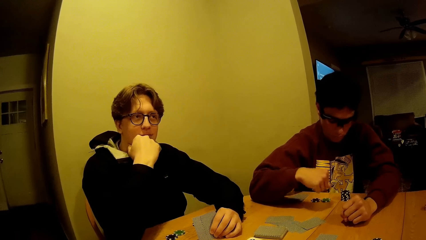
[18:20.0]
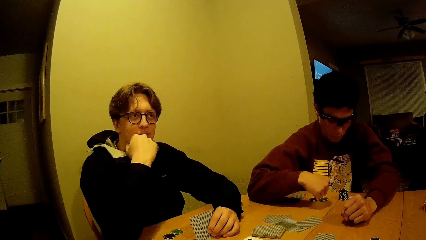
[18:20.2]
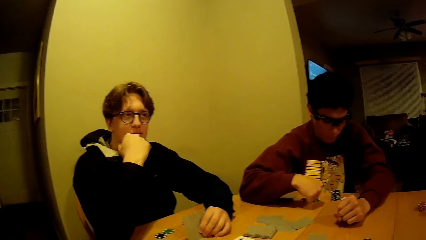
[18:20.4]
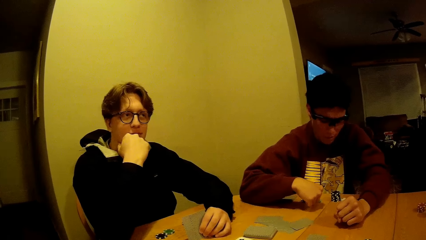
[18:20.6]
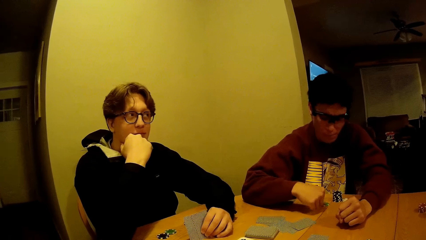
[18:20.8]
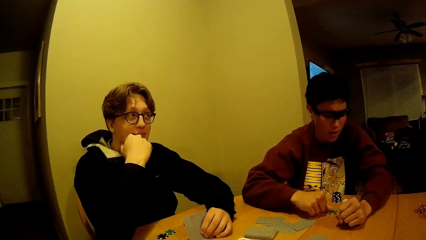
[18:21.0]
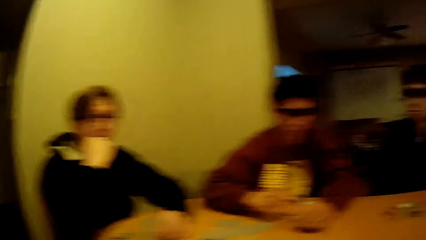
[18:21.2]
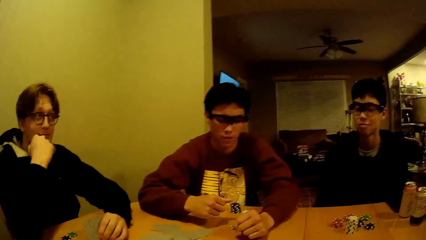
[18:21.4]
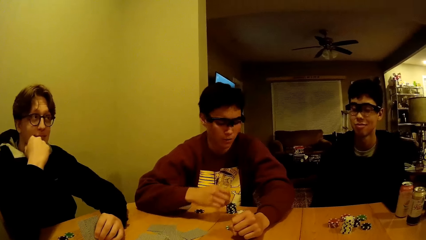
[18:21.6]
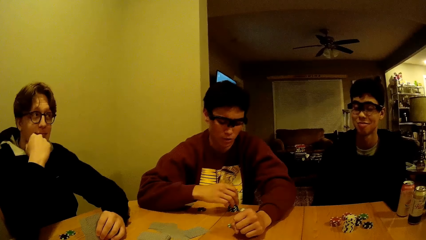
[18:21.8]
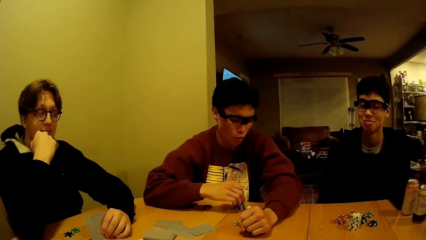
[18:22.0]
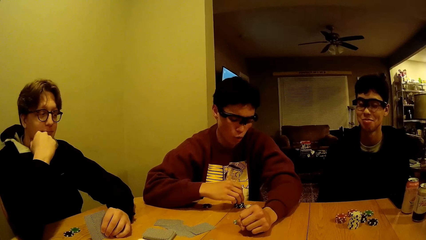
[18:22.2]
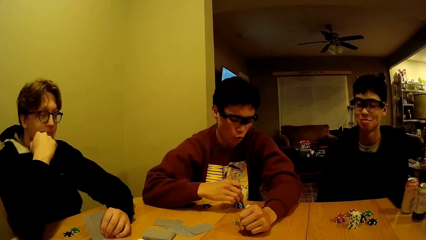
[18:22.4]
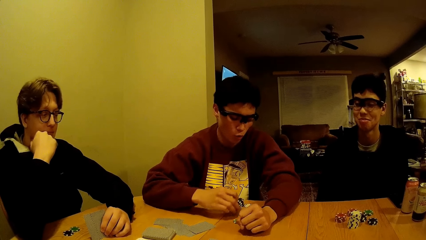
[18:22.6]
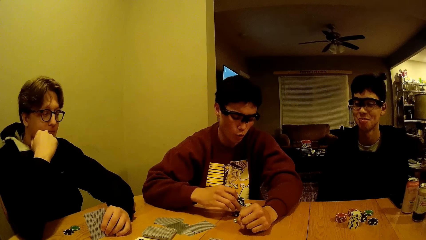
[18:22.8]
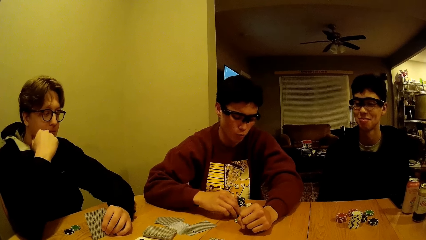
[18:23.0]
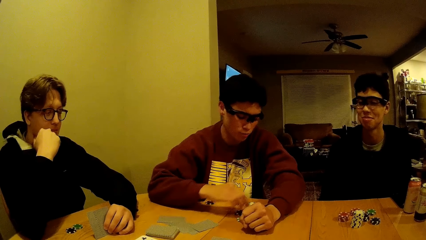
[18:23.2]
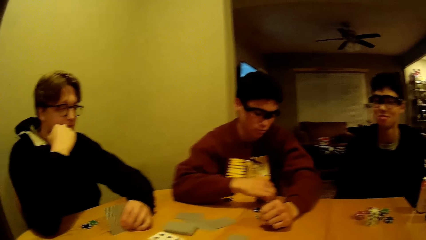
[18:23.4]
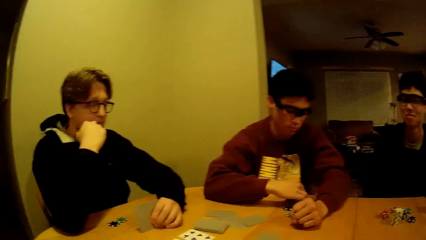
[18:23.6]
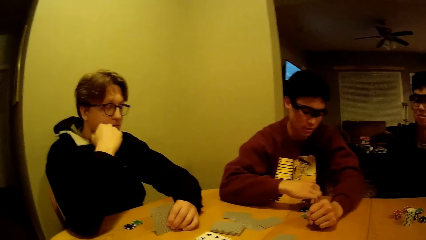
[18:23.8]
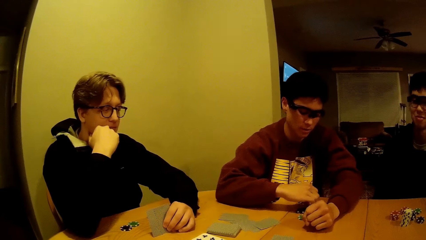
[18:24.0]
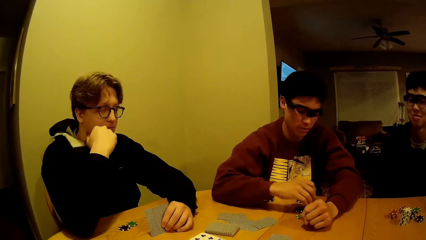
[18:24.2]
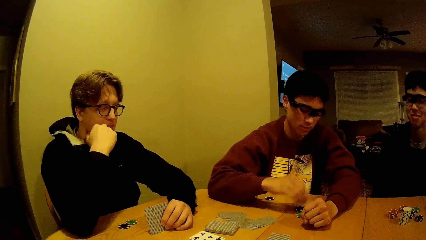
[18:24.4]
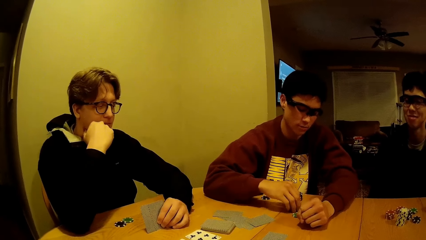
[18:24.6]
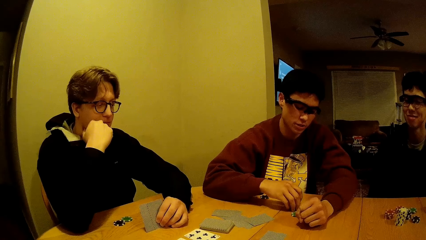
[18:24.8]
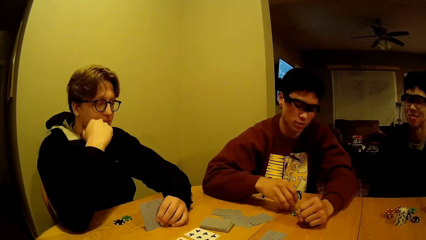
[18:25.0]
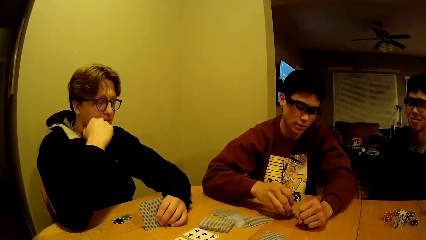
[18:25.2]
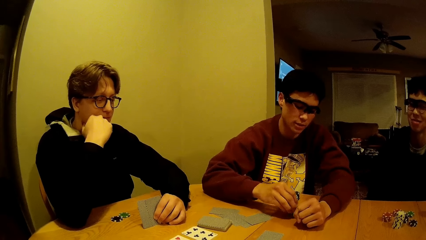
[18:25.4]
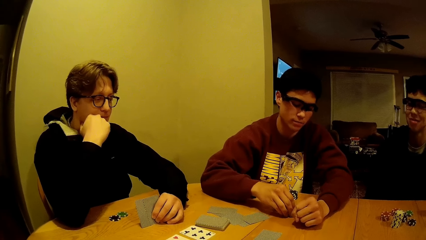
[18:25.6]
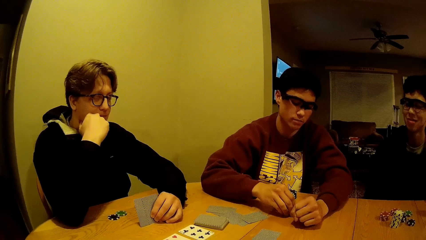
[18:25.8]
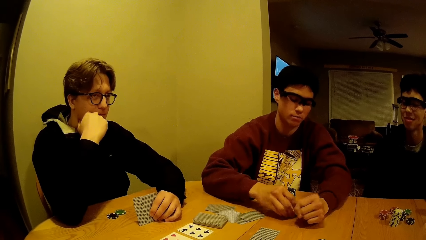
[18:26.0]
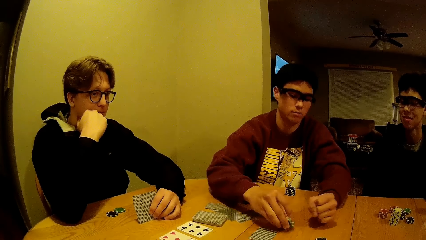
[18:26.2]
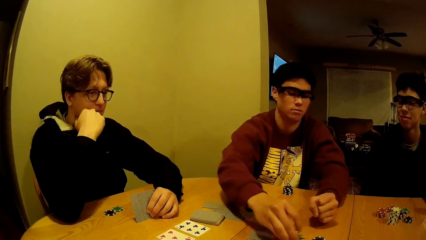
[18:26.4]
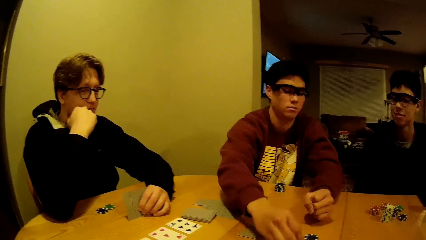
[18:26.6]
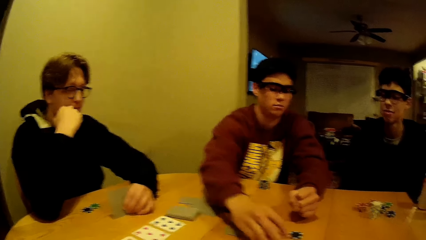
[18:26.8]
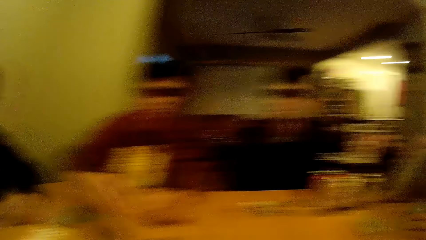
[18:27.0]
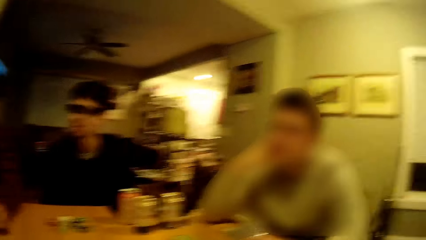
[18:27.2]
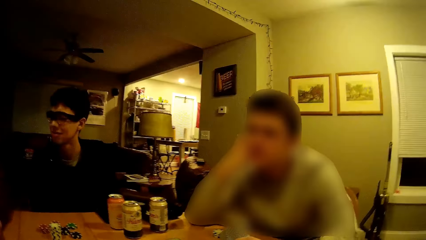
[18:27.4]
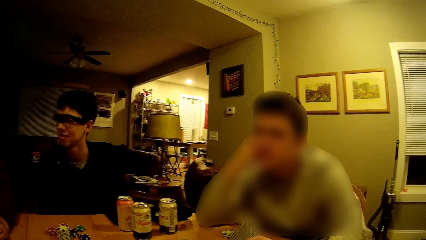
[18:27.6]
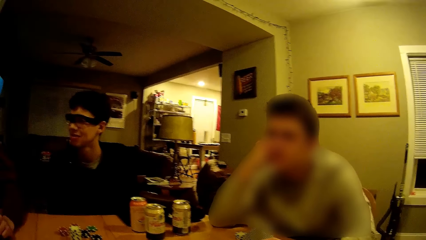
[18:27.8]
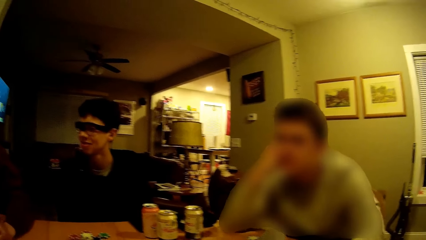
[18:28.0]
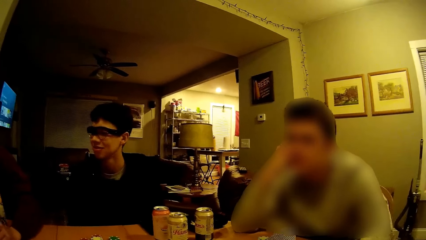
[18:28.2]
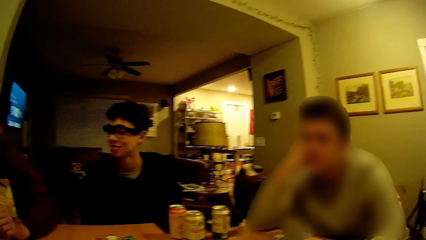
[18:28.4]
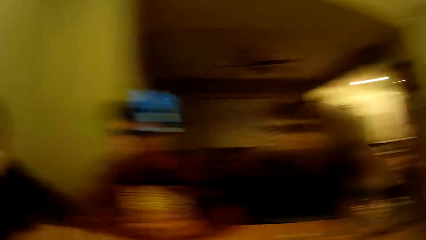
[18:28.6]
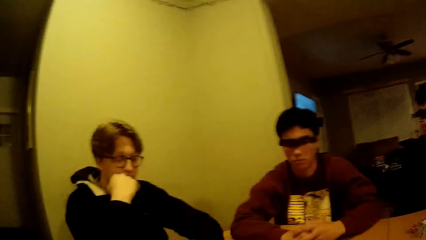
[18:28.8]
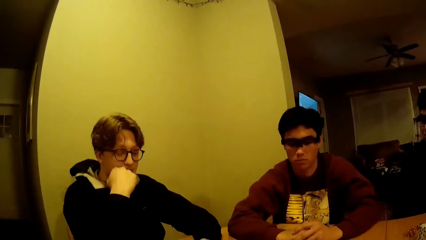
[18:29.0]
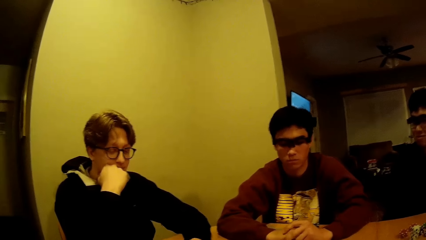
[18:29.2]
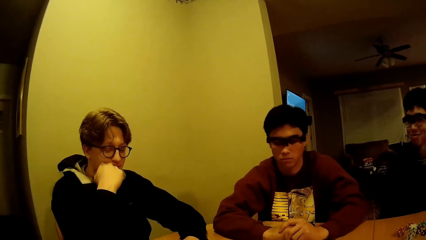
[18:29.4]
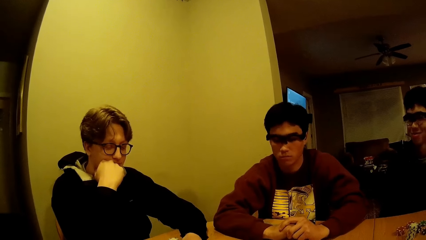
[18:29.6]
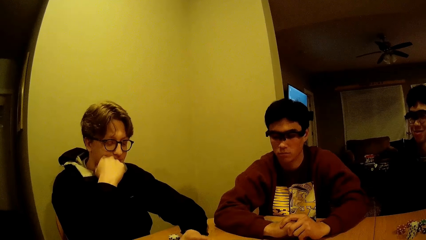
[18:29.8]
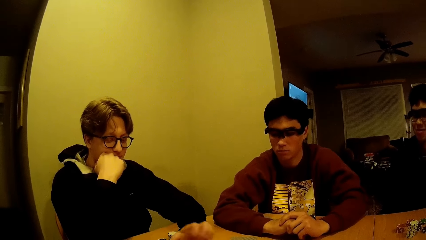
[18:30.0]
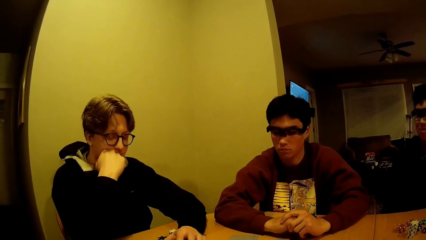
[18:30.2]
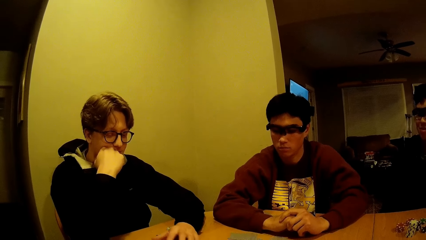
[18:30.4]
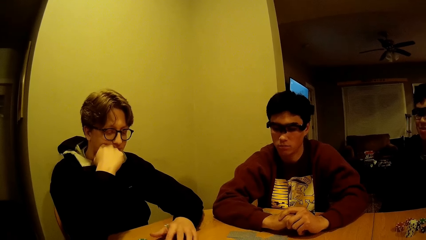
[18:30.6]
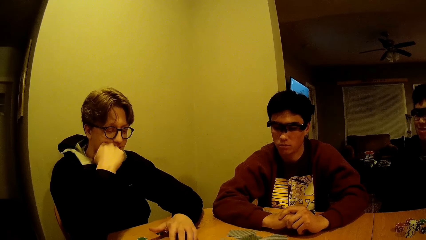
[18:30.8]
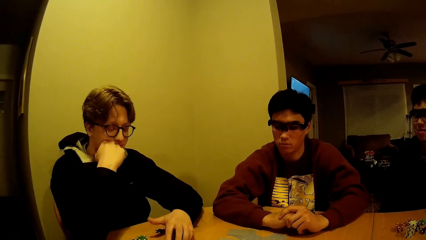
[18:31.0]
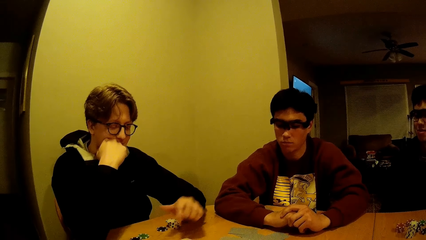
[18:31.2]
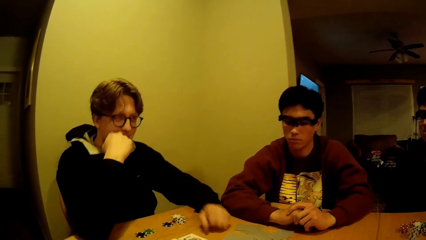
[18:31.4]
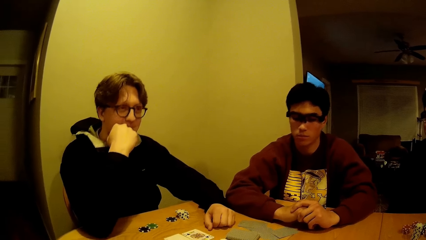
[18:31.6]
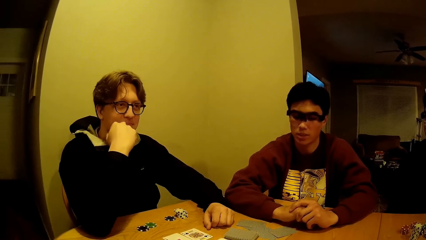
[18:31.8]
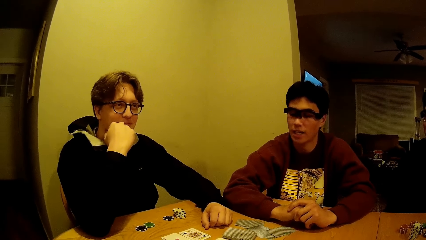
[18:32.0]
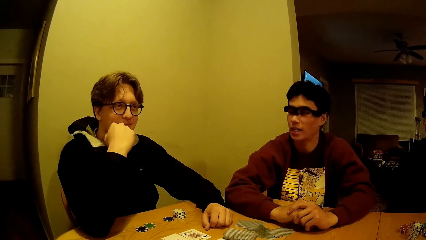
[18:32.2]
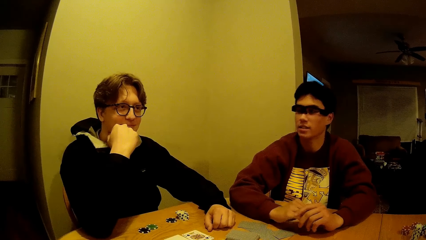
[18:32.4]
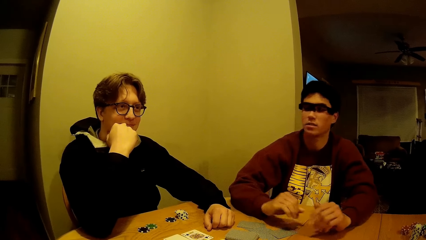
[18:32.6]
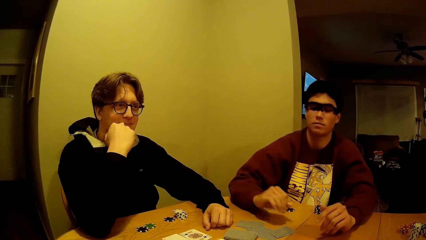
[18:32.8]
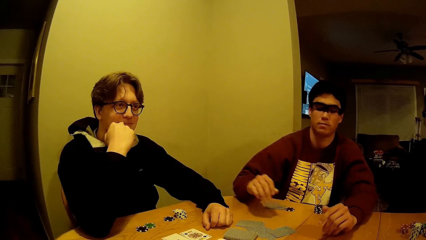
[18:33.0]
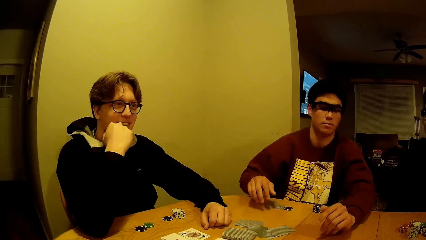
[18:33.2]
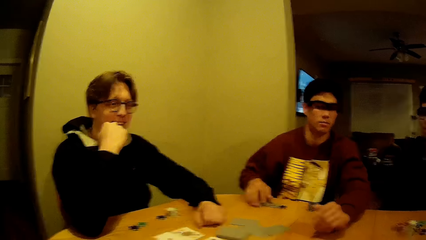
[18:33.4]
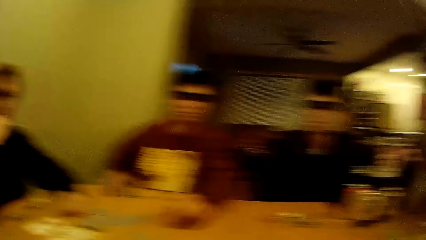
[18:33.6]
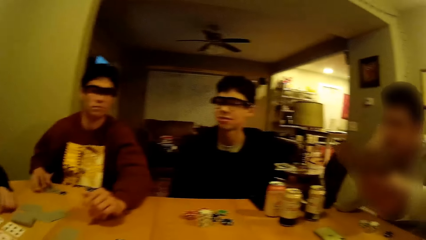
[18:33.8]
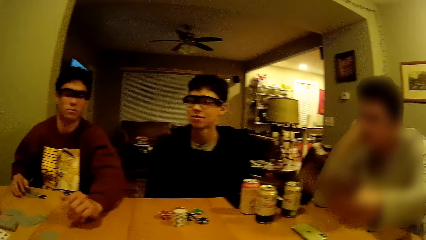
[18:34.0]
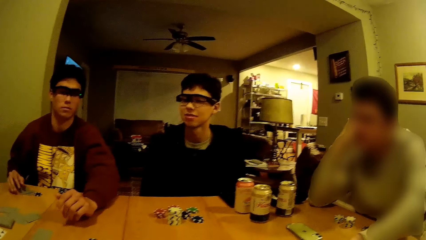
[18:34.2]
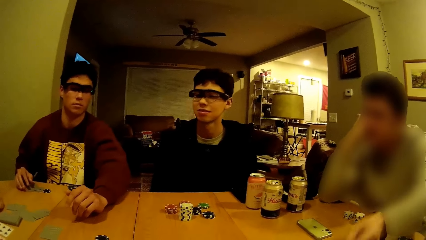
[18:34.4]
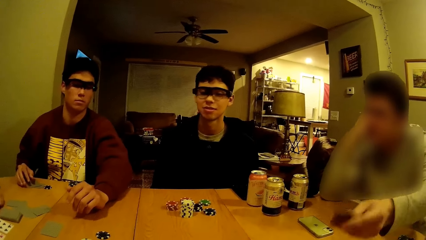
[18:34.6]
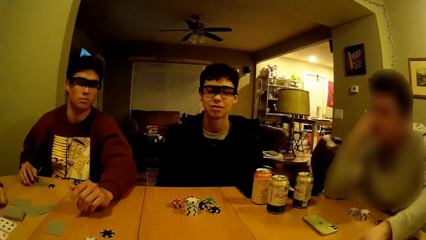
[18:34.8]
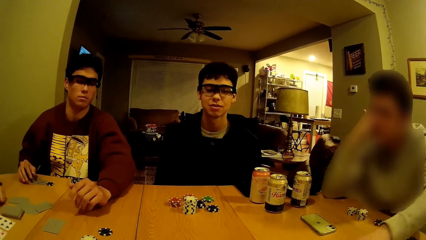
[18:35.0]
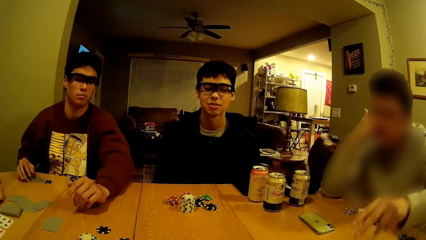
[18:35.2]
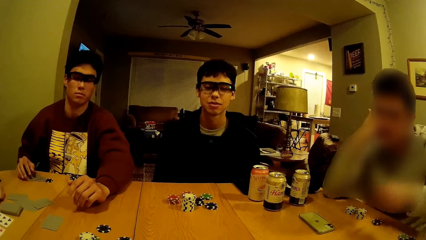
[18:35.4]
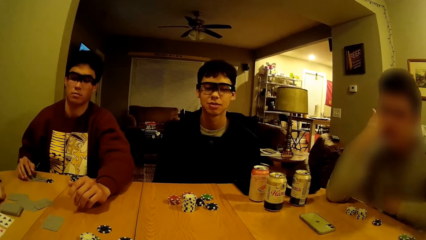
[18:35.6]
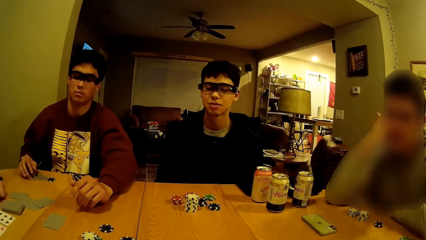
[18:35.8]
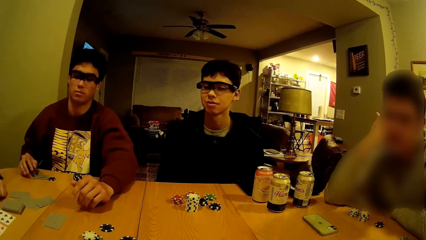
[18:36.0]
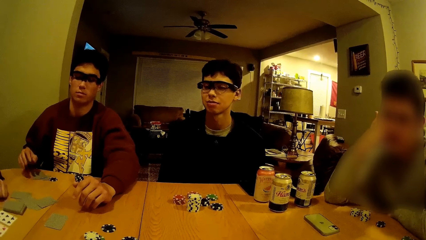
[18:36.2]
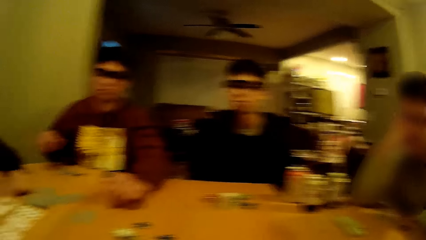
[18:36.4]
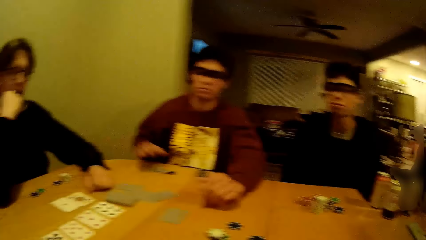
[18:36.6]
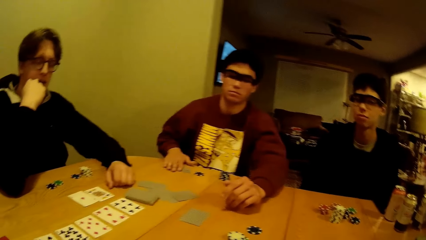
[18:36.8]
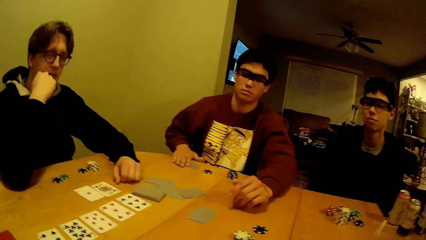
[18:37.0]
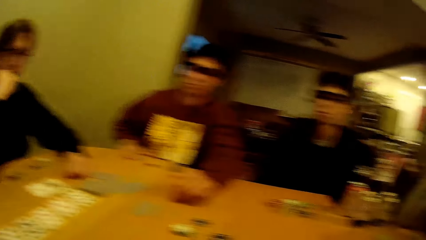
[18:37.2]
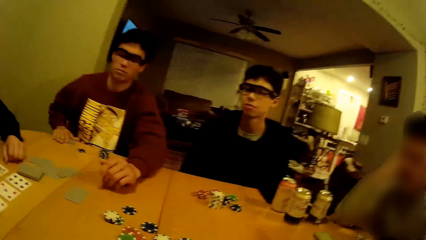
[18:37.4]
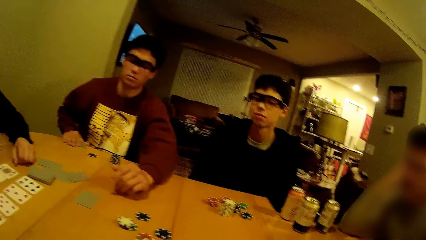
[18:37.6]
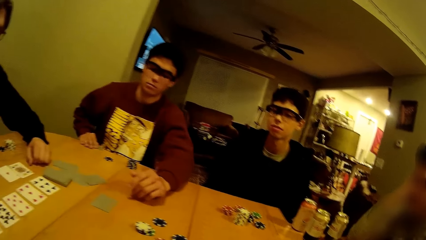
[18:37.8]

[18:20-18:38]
A man holds the poker dice. Another man piles up chips on the table with his right hand. The second man lifts the chips on the table with his right hand. The first man plays a blackjack game. The second man drops the chips on the table with his right hand. The camera wearer looks around the room. A third man hits the table with his left hand. The second man converses with the third man. A fourth man drops cards on the table with his left hand. A fifth man talks with the camera wearer. The third man converses with the fourth man.
